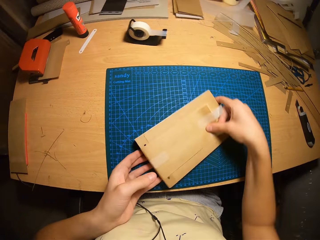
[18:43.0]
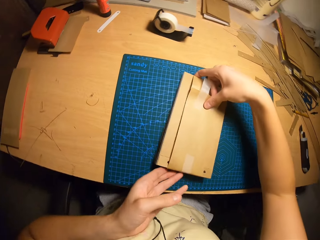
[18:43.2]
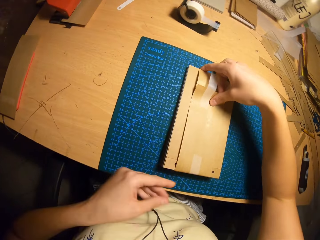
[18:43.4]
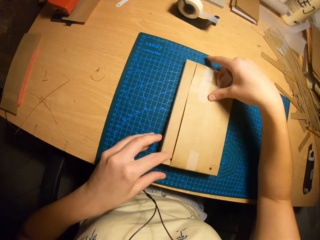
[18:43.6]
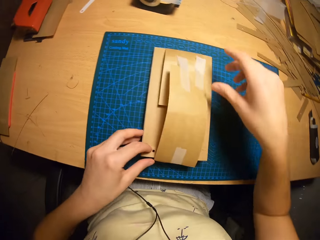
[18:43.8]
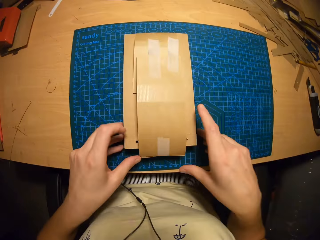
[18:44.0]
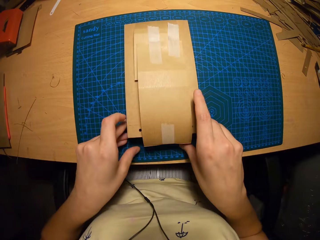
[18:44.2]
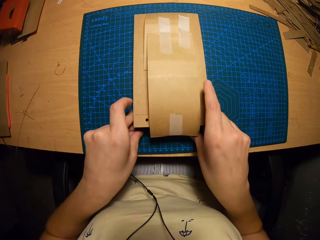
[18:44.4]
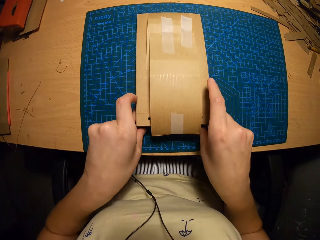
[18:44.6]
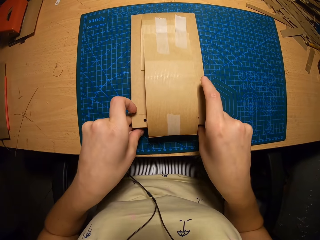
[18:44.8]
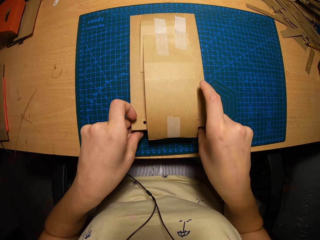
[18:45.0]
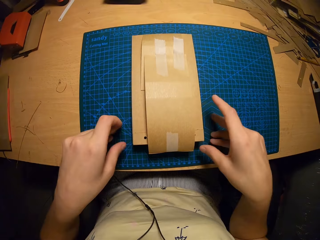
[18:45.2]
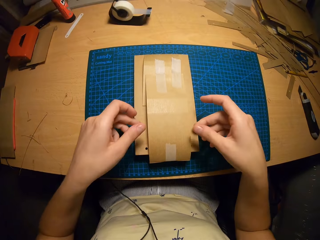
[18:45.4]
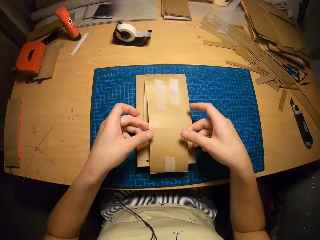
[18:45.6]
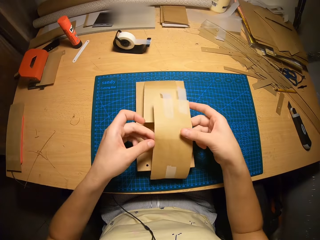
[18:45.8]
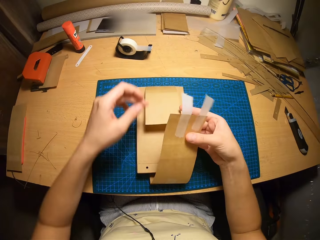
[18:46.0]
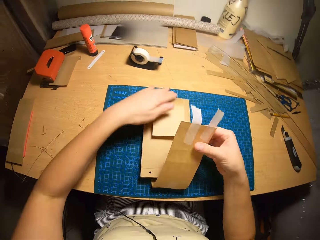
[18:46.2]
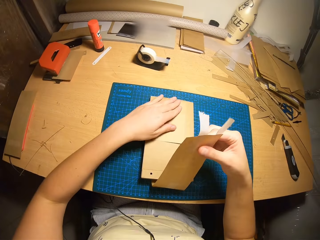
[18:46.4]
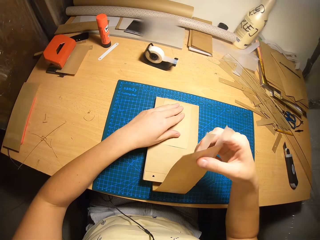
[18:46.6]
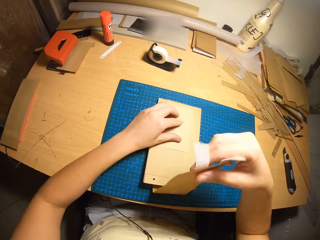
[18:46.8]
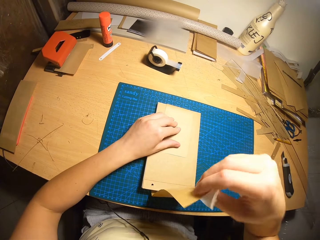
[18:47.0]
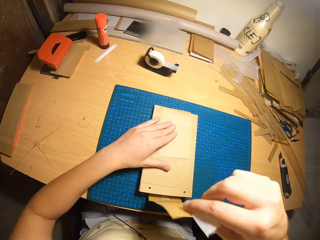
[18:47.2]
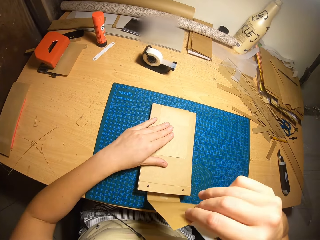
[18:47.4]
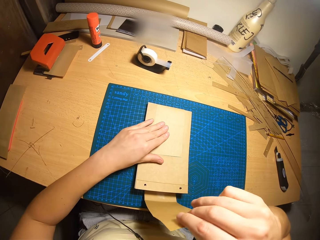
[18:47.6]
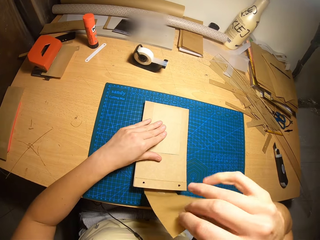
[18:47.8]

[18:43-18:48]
The camera wearer rotates the cardboard craft or envelopes on the table with both hands. She aligns the envelopes. She holds the cover. She pulls a part of the cardboard craft with her right hand. She holds the cover again. She aligns the cover and straightens the cover.

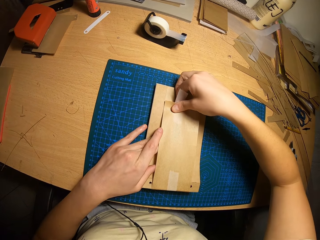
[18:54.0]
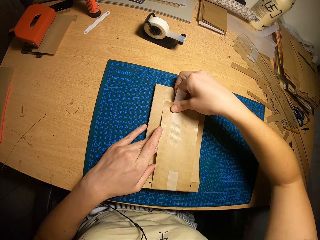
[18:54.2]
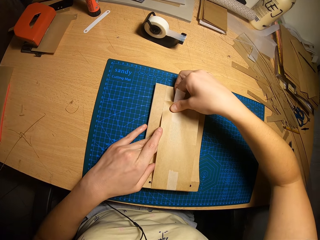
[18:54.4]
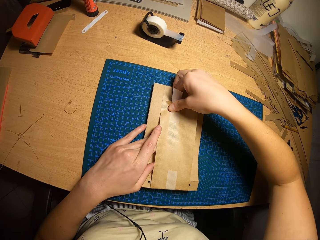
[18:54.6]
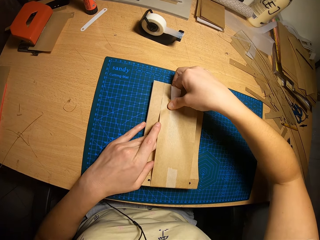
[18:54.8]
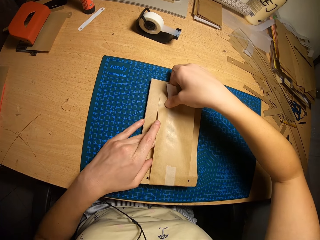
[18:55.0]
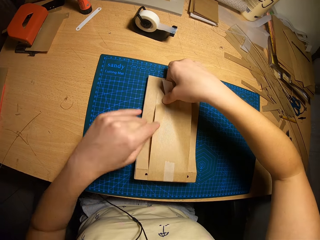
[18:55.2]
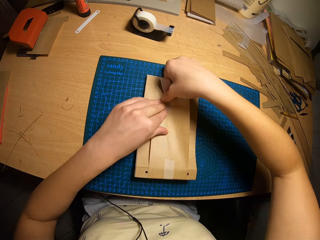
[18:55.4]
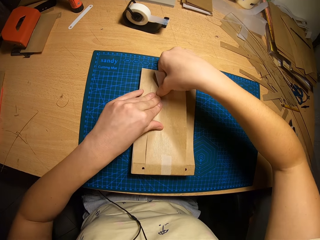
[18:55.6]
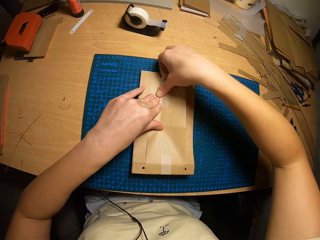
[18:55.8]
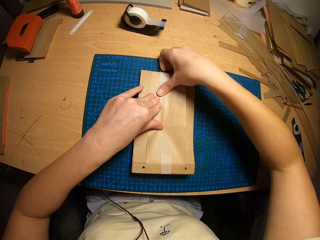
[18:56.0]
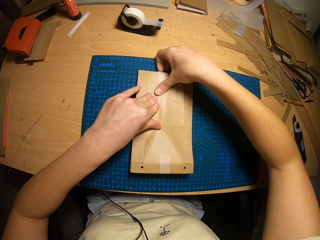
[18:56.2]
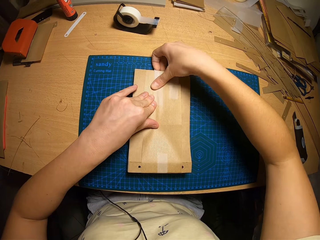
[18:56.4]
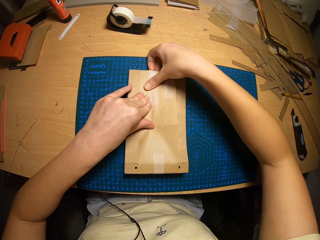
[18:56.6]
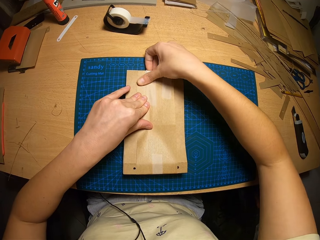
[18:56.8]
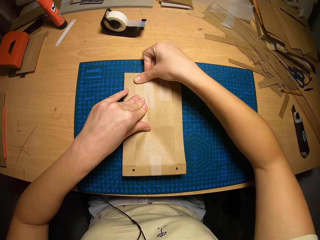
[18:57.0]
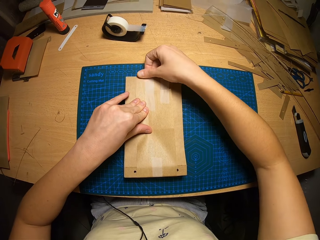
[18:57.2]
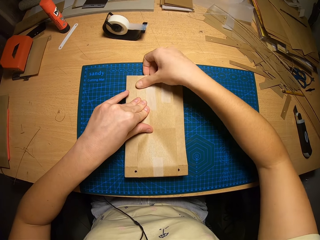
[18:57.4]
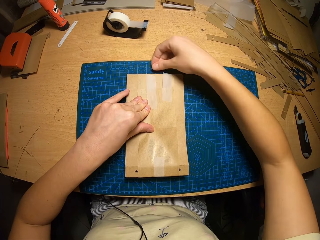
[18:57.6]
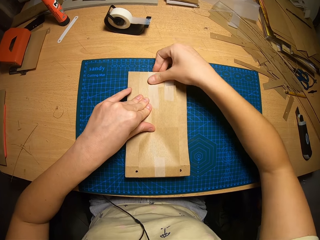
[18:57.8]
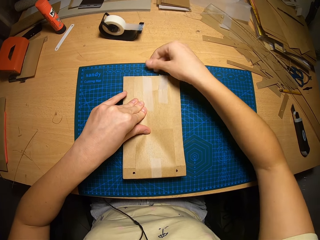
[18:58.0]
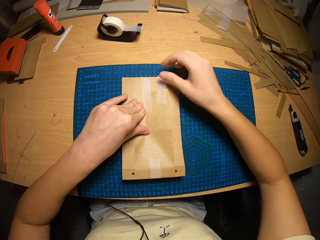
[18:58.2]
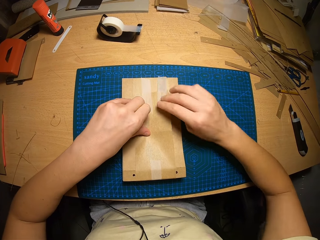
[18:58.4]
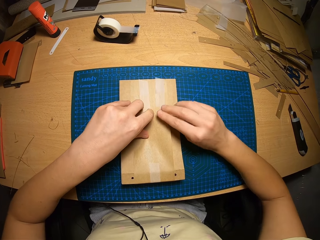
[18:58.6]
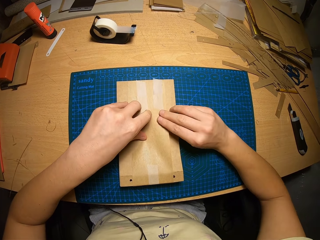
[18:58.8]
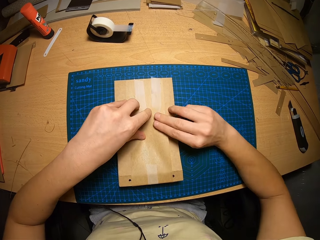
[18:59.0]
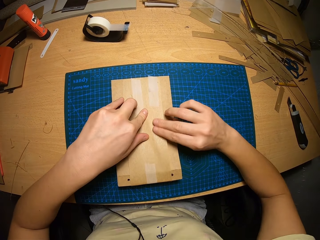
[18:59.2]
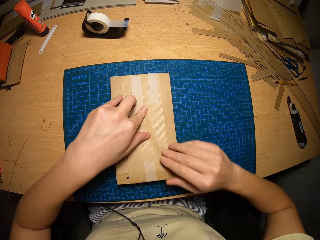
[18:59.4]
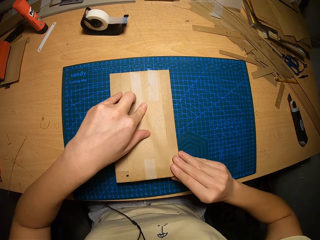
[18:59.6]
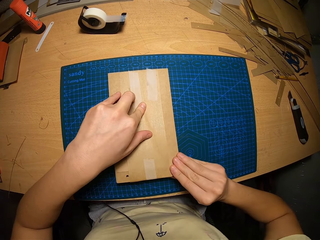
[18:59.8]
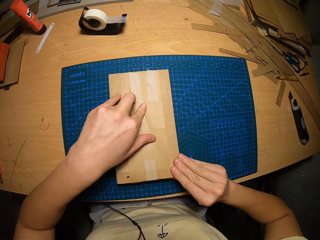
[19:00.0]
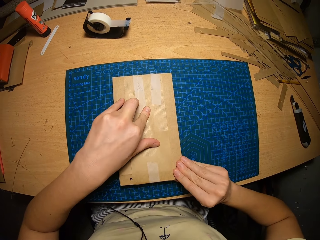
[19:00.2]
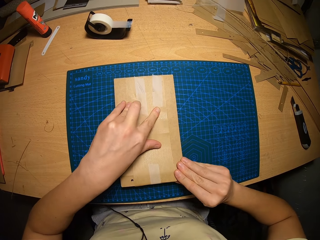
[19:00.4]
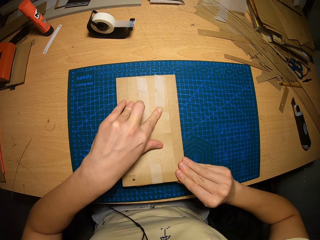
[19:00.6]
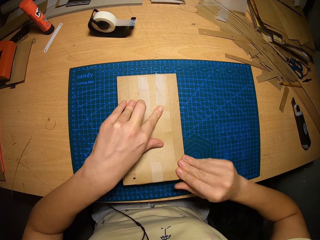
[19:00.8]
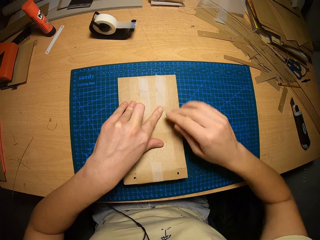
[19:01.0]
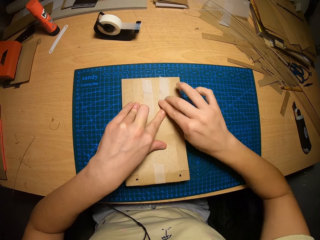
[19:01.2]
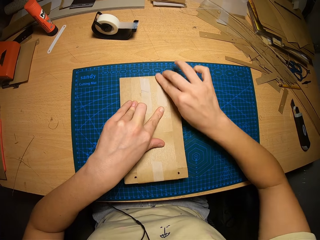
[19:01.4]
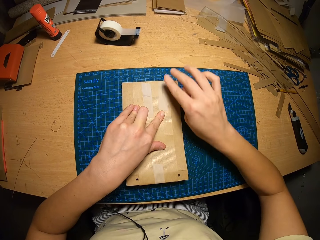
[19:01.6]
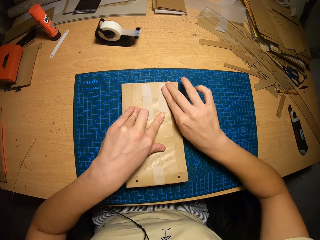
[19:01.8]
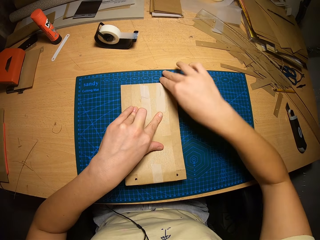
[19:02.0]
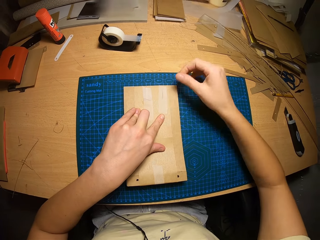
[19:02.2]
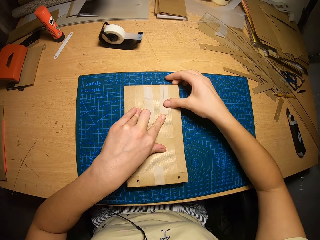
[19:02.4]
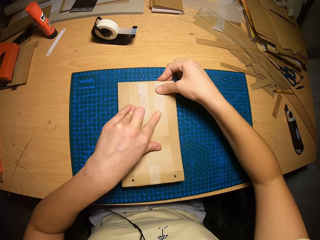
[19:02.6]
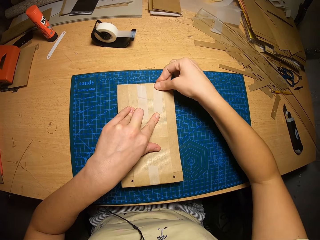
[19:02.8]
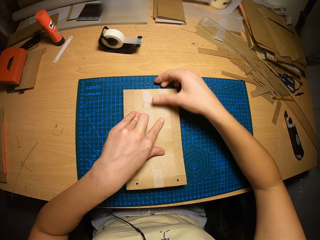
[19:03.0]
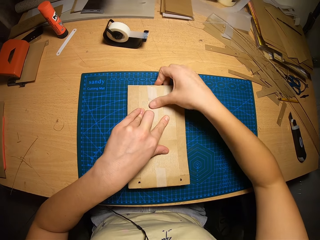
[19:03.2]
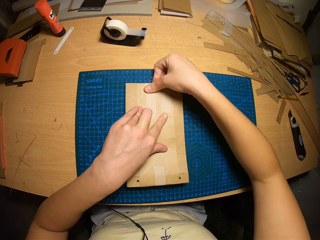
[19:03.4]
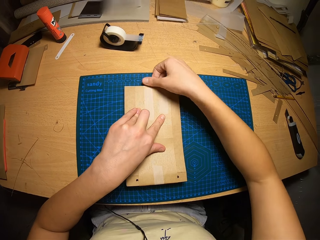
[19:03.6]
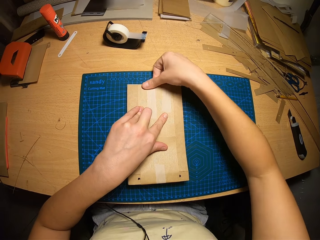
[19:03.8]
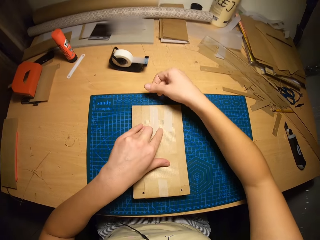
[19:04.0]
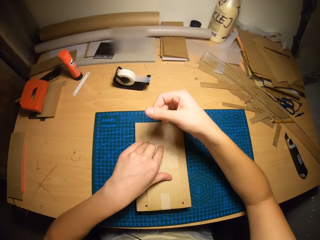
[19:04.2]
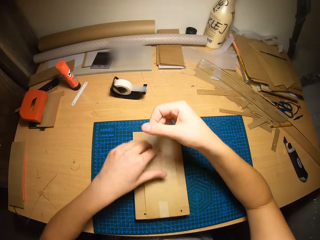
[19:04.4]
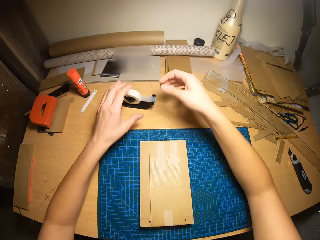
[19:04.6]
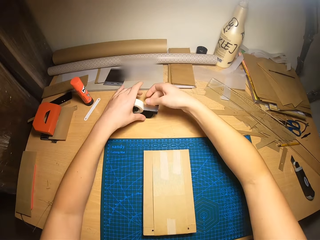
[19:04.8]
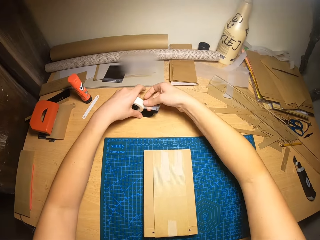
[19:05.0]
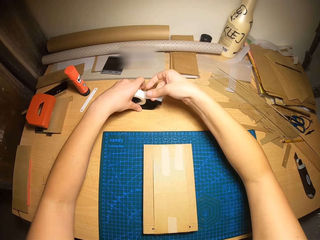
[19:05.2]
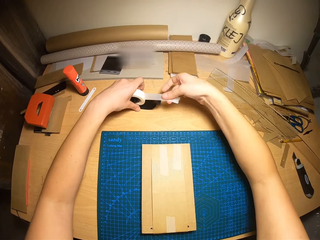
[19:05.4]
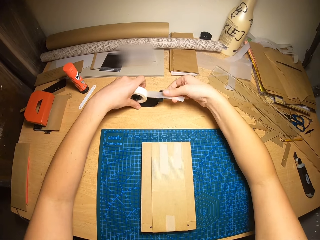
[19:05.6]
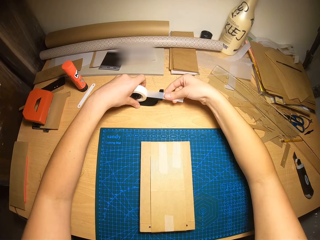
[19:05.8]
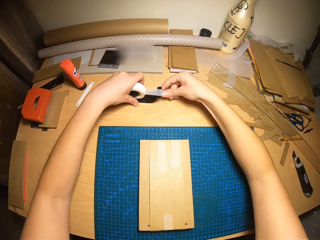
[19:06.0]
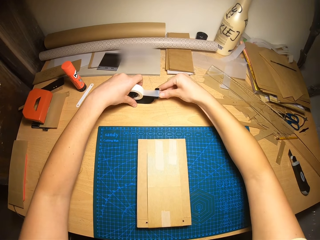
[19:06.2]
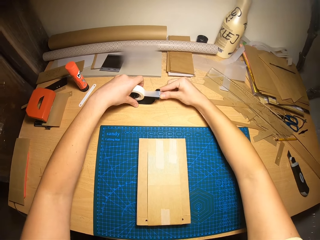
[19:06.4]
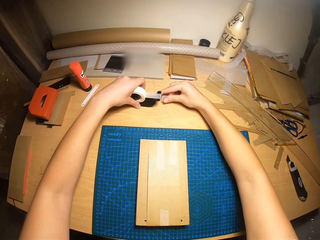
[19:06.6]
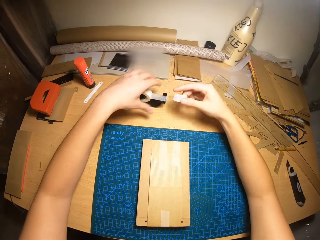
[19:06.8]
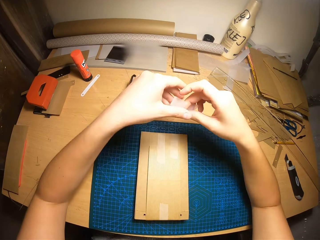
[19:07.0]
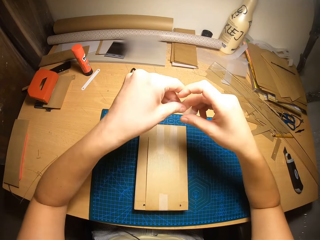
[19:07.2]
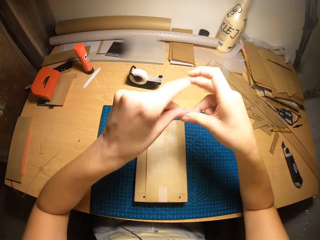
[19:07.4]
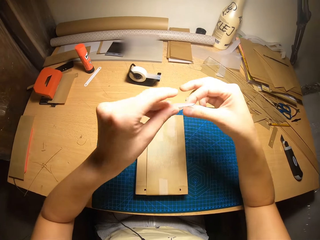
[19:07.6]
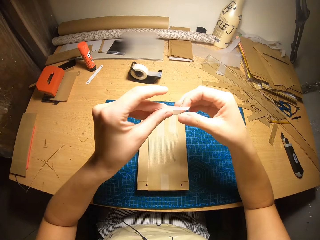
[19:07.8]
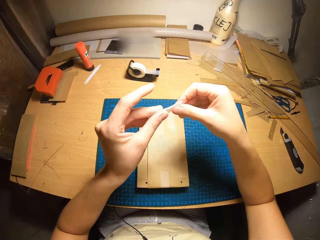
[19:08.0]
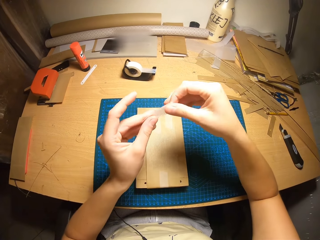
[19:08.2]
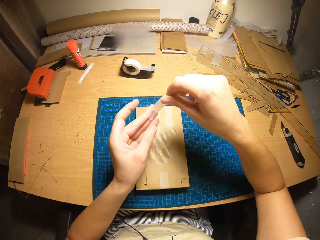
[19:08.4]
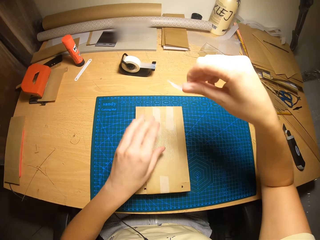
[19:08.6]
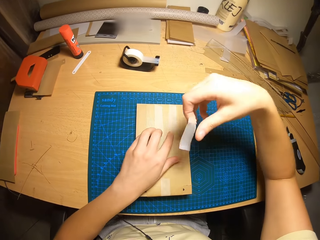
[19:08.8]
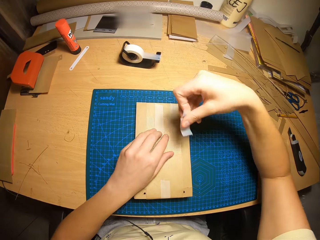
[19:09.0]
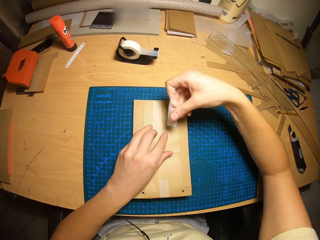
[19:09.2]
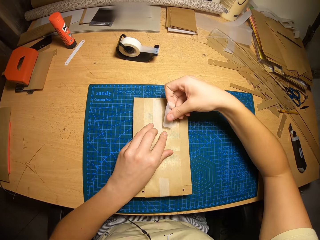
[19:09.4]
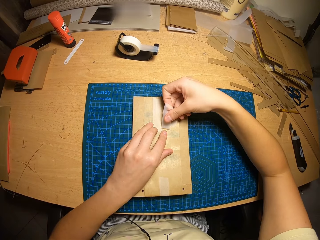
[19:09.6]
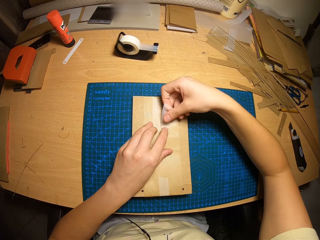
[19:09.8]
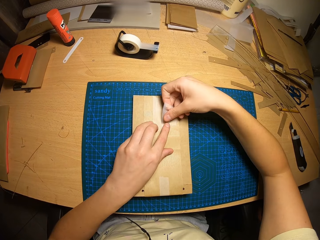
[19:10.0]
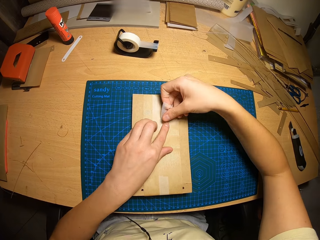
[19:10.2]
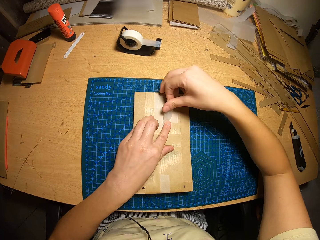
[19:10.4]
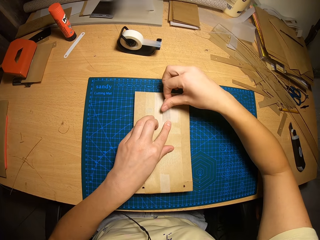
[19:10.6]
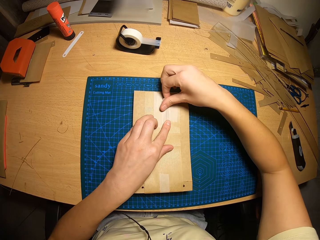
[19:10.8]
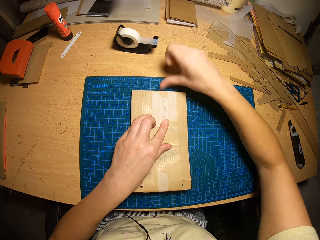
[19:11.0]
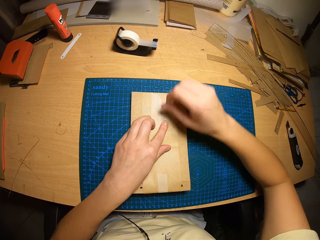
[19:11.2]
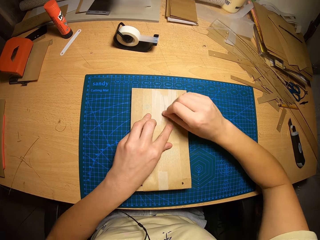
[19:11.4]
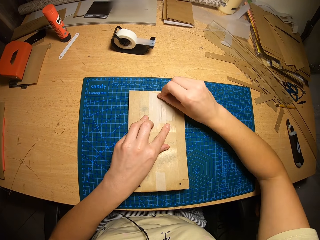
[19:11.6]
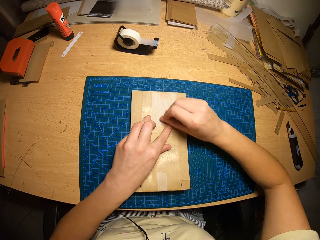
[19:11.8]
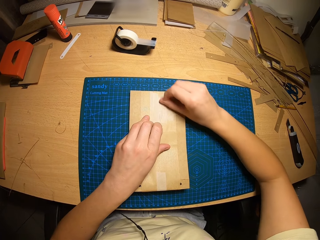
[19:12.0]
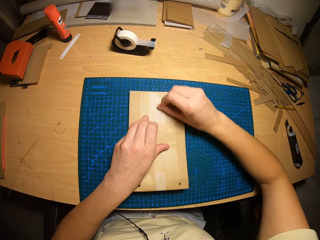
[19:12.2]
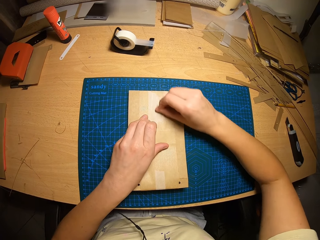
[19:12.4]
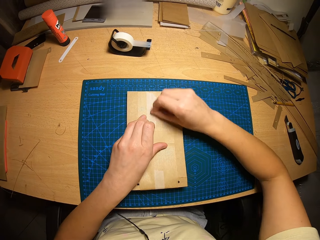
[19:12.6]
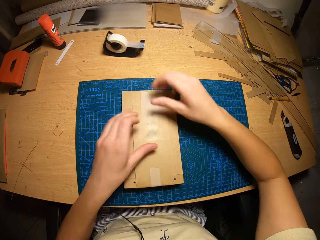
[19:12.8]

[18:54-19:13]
The camera wearer holds the cardboard craft in place with her left hand. She flattens the tape with her right hand. She adjusts the cardboard craft with both hands. She straightens the cover. She flattens the tape with her right hand. She flattens the tape again. She holds the tape dispenser with both hands. She cuts tape from the tape dispenser with her right hand. She holds the tape with both hands. She puts the tape on the cardboard craft with her right hand. She flattens the tape with her right hand.
